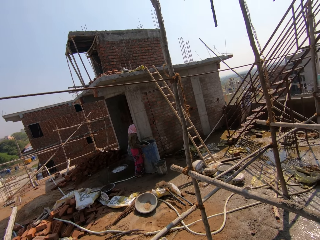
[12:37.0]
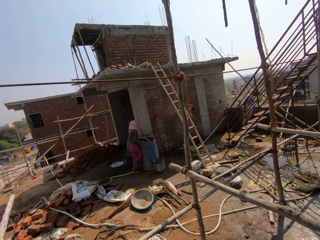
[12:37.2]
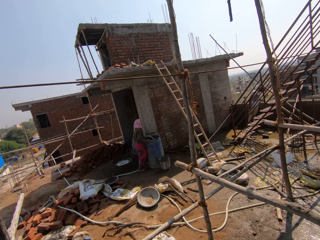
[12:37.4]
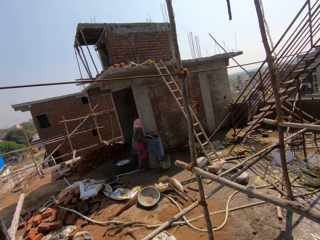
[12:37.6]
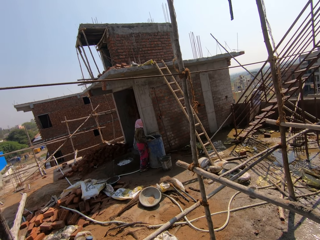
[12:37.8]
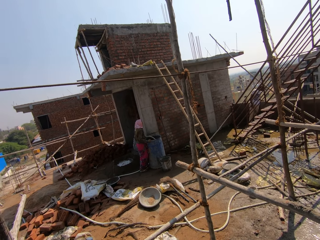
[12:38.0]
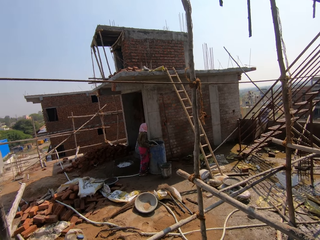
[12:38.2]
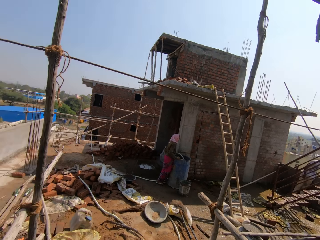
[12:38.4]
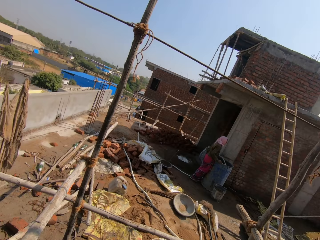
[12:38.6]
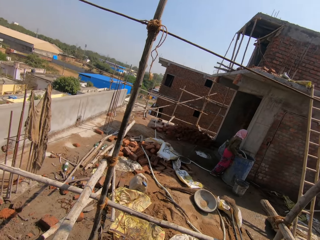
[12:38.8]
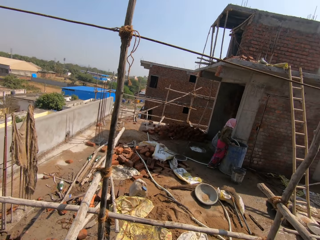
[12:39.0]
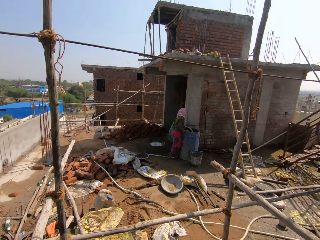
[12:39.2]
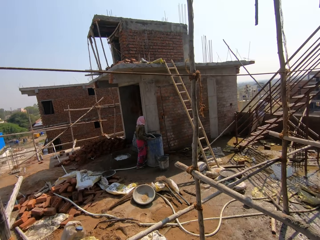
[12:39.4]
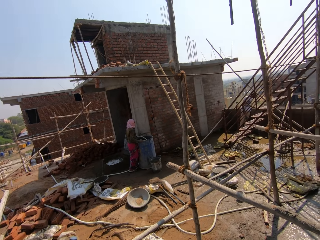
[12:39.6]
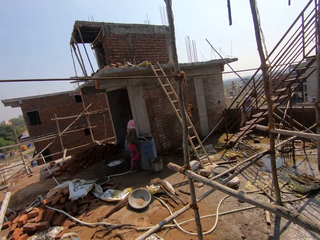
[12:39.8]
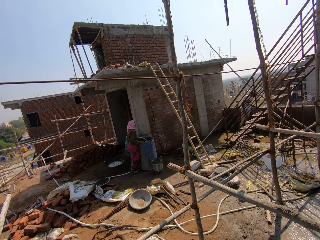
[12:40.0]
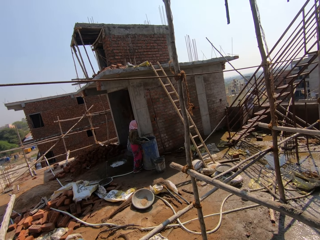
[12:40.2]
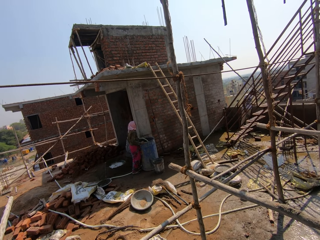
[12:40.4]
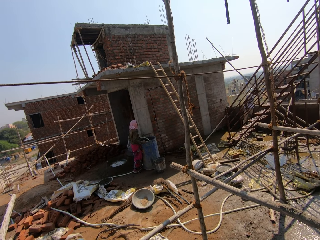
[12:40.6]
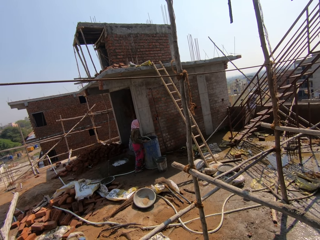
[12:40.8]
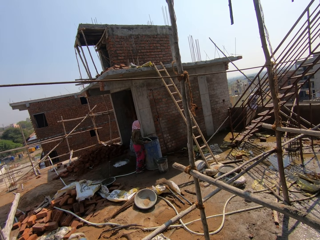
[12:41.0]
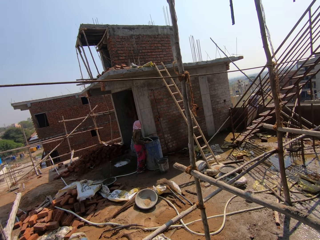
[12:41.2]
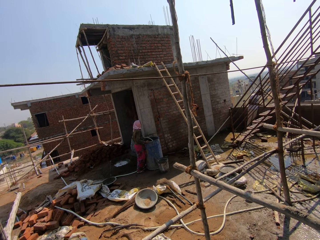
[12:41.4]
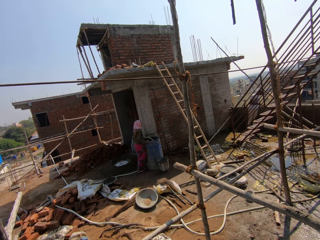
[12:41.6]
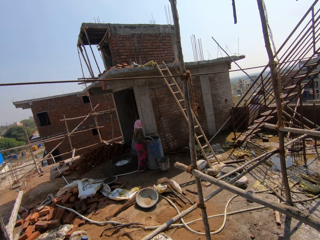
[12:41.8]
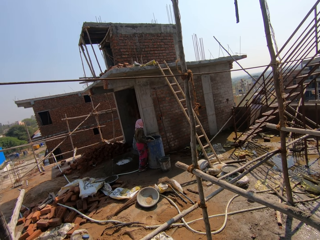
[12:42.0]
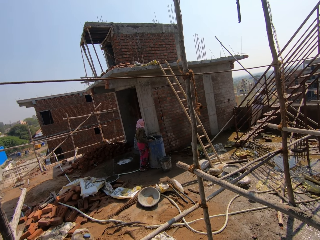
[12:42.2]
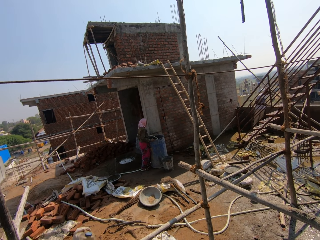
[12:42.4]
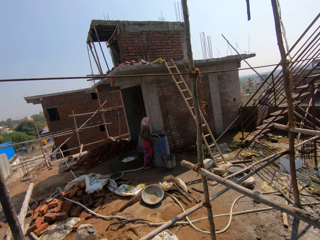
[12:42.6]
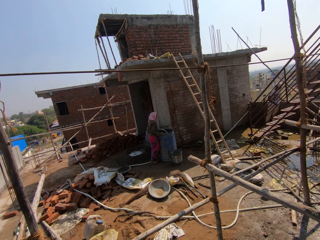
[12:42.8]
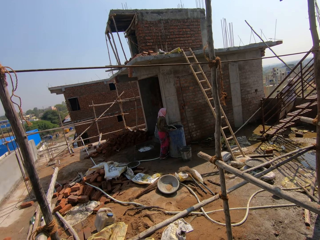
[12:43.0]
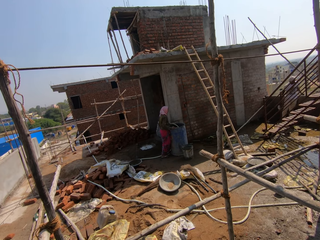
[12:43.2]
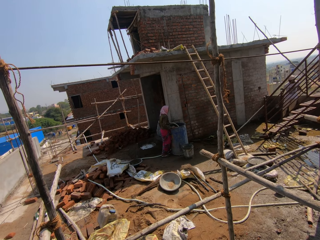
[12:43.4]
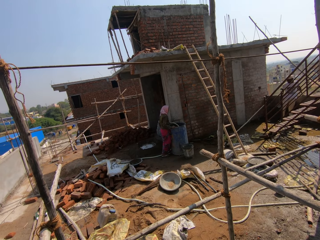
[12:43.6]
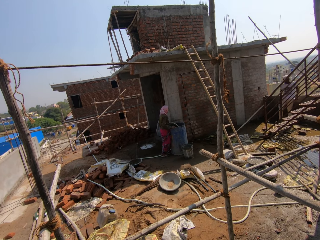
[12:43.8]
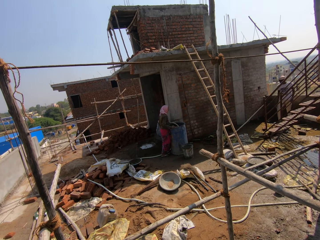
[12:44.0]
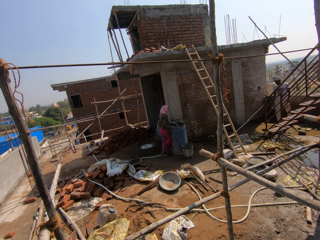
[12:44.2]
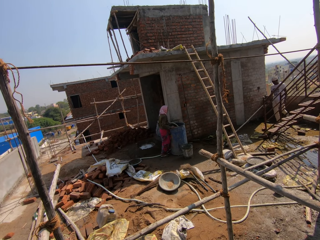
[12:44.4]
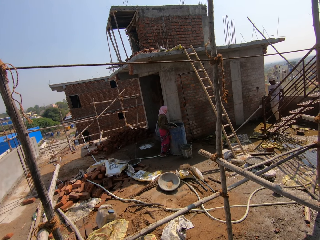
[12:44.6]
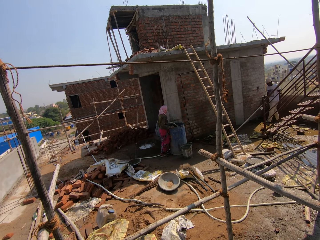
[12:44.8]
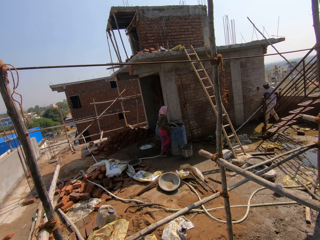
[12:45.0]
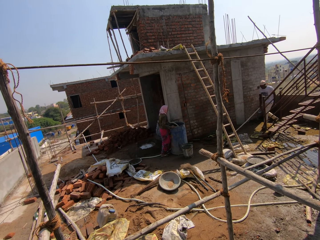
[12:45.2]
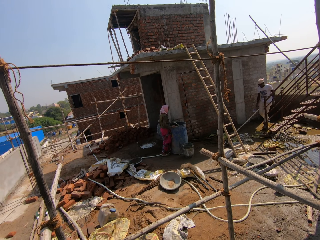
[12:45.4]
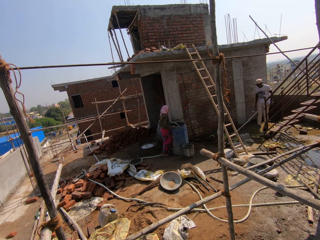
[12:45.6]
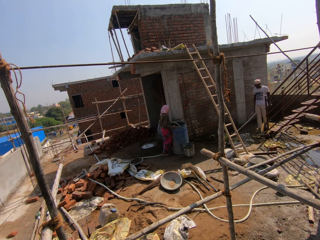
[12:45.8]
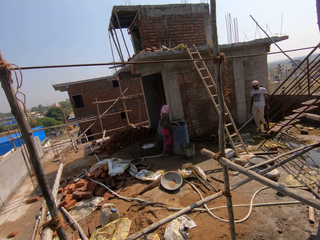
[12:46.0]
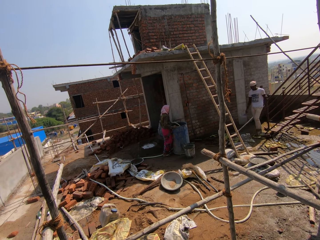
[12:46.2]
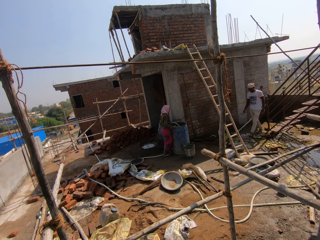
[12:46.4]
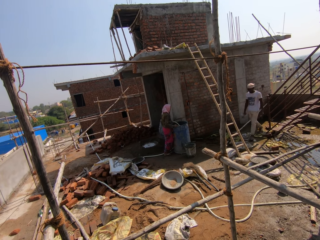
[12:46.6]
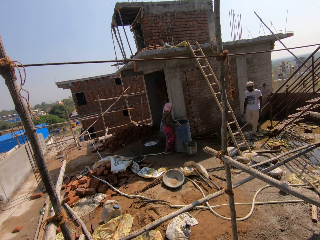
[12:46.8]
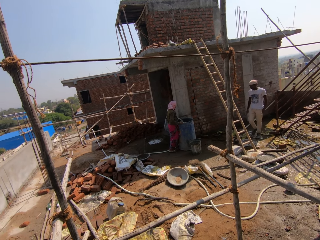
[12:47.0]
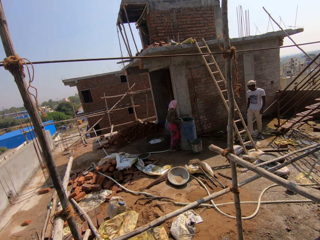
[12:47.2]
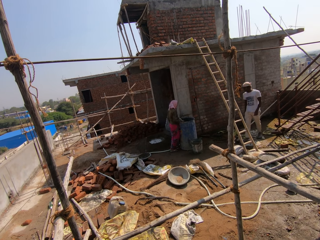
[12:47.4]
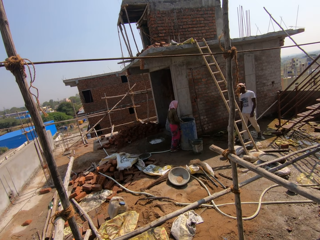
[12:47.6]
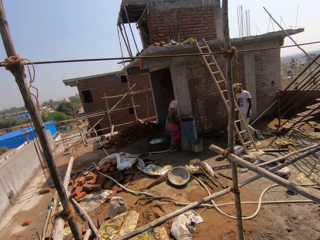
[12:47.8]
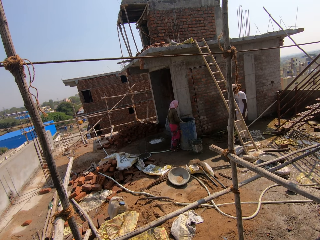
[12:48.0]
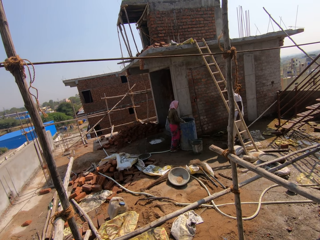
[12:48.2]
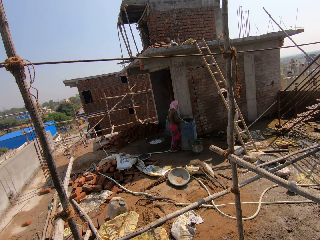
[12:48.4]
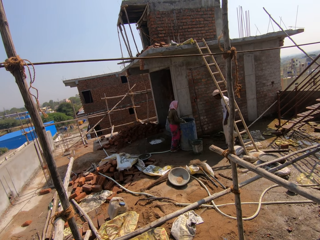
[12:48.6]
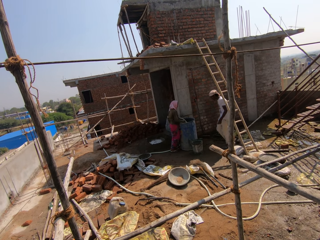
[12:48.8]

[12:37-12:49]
A man walks around the construction area.

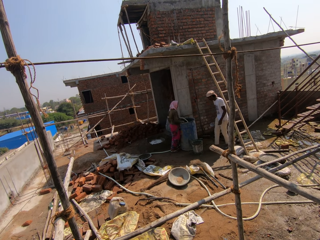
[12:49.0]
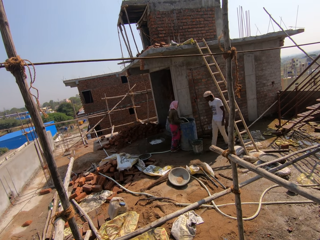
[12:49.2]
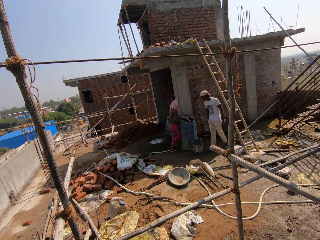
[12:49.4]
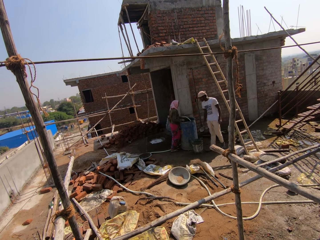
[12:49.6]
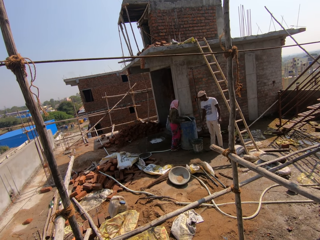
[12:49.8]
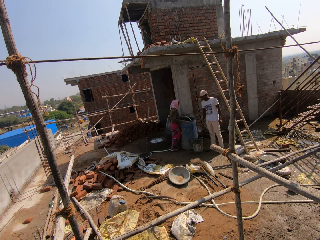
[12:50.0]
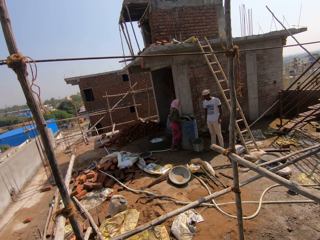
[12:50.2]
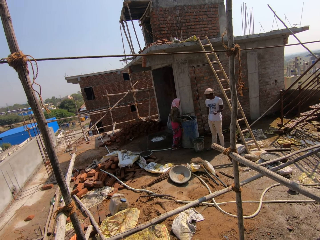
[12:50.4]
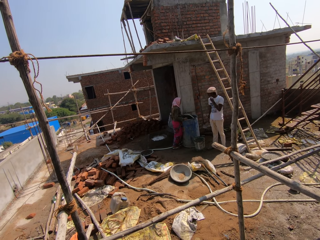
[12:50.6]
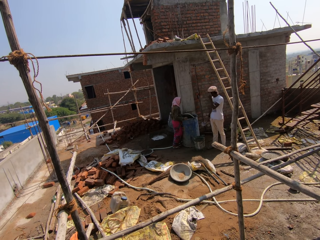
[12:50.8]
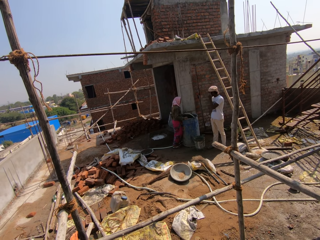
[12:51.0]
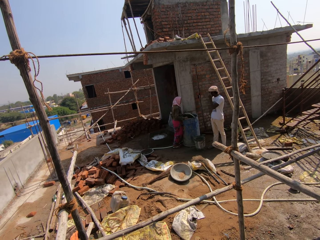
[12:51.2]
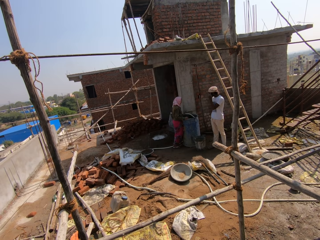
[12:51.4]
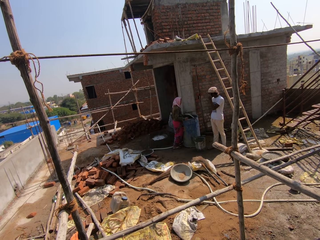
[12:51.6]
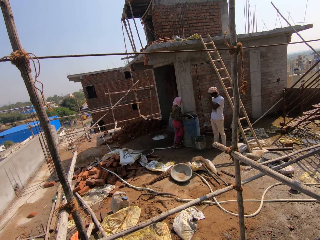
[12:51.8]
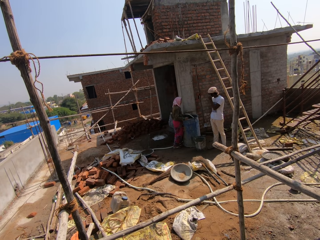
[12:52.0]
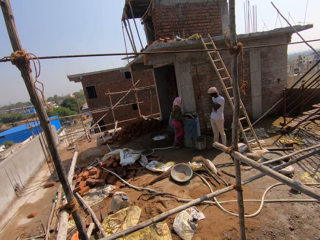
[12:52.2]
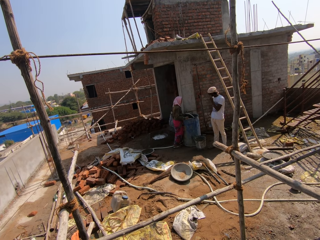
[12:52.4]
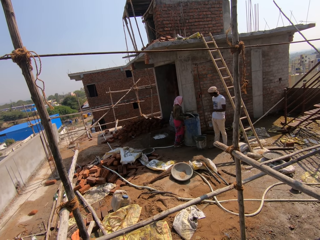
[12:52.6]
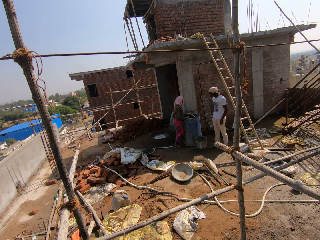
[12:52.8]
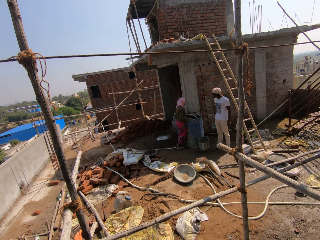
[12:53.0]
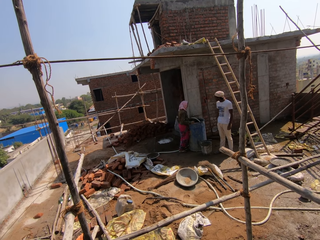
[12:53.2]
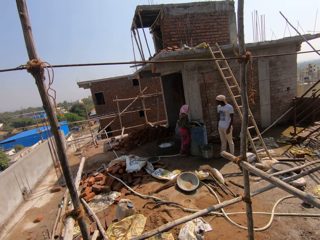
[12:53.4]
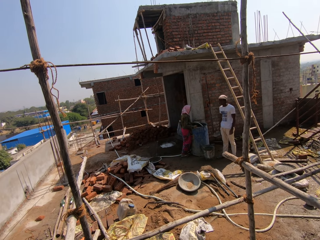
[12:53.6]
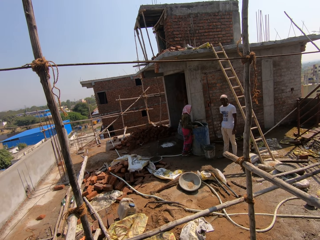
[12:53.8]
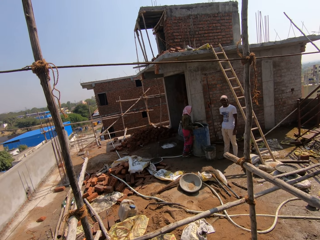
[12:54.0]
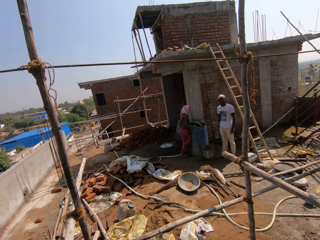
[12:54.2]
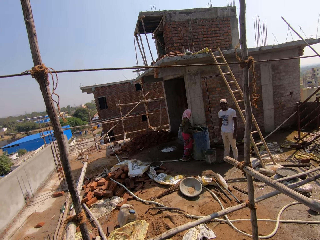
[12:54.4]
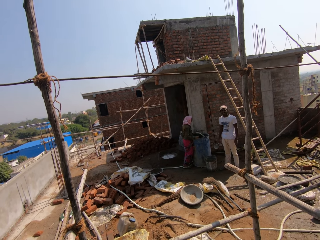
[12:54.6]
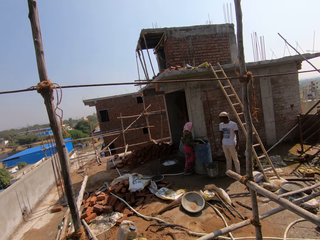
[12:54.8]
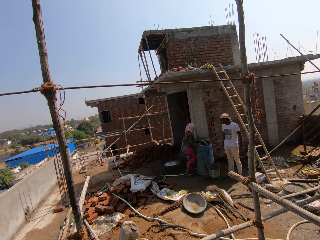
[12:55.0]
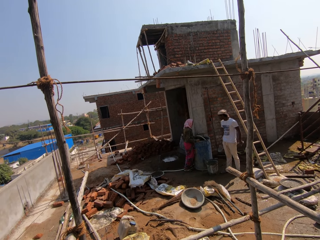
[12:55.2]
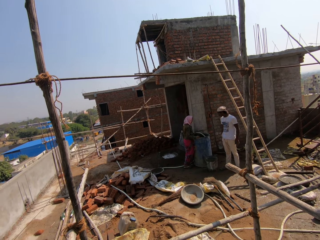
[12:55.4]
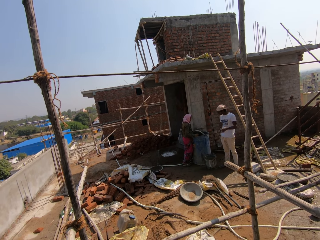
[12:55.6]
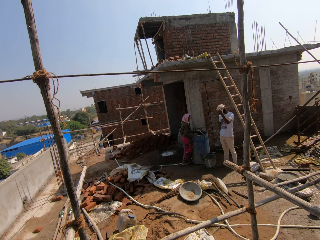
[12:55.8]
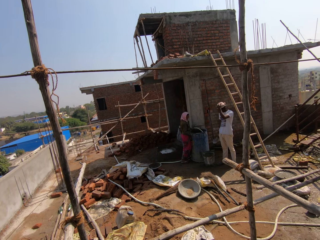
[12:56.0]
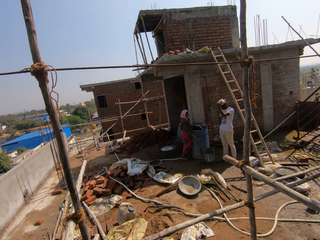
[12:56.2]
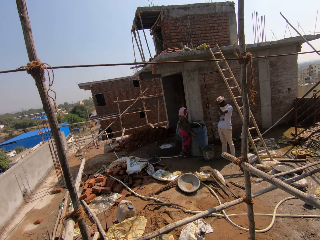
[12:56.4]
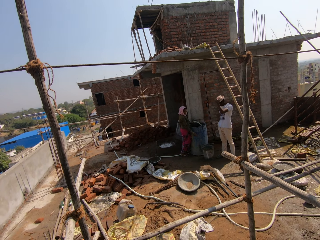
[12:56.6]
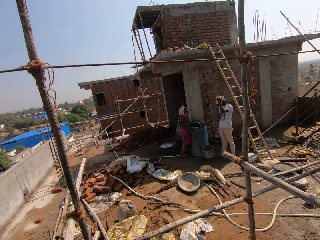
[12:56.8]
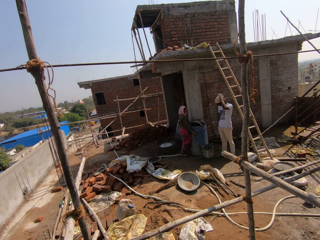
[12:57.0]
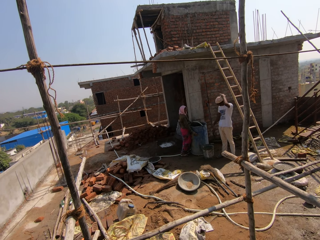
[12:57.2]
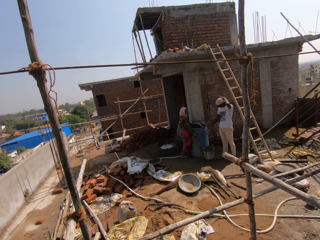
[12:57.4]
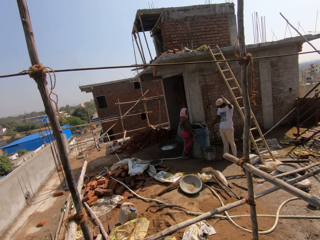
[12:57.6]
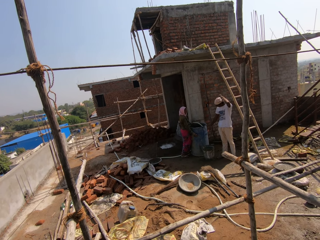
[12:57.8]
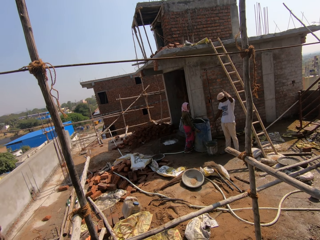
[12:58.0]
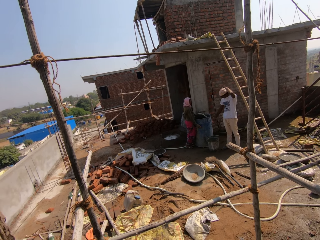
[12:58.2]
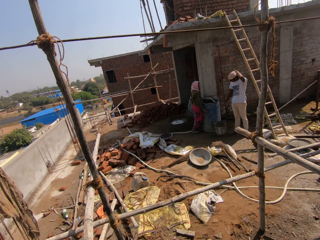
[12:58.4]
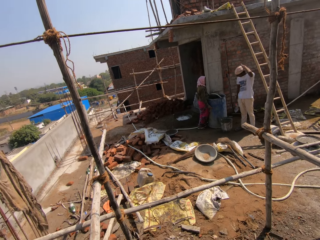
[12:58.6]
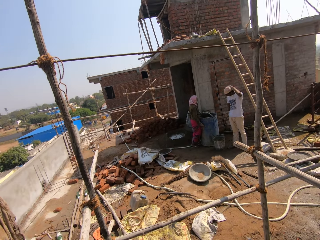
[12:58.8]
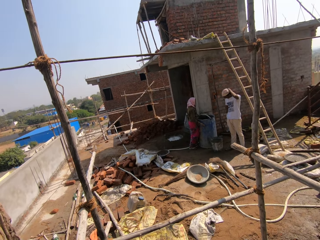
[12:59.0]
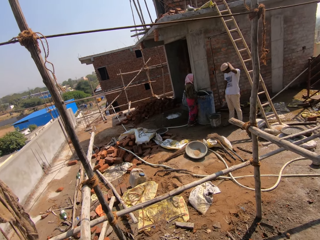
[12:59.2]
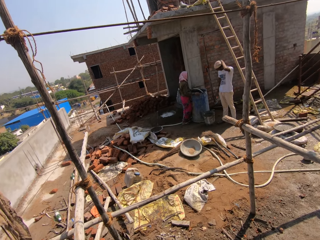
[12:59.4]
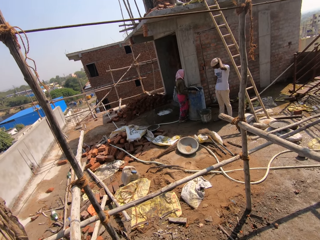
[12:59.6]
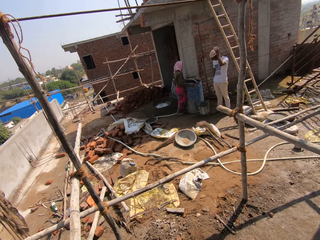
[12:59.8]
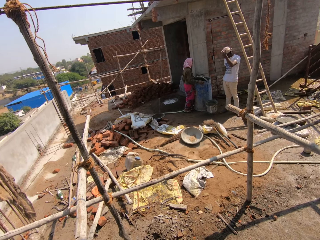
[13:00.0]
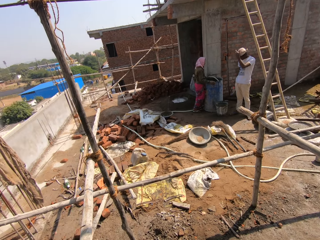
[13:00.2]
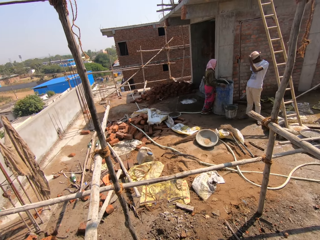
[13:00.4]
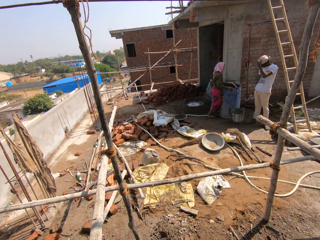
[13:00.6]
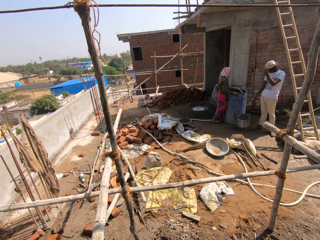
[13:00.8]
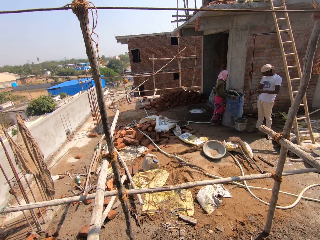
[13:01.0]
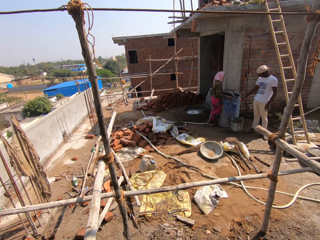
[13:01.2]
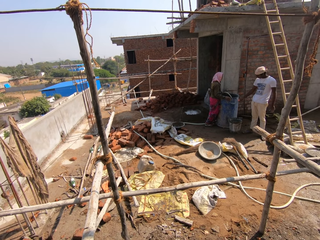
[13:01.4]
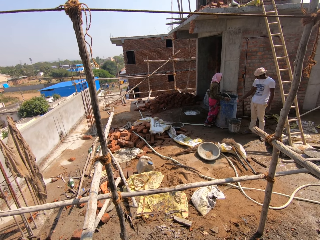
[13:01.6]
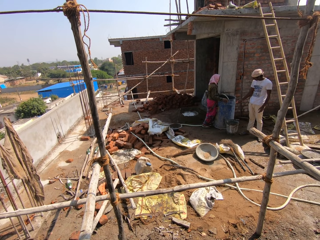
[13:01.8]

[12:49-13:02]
A man adjusts his hand and looks at the camera wearer. The man adjusts his hand and hits the water tank with a trowel.
